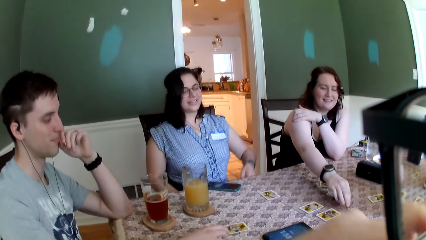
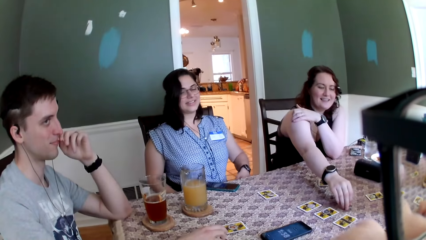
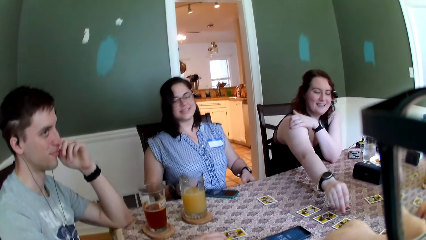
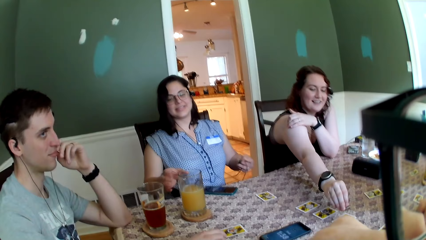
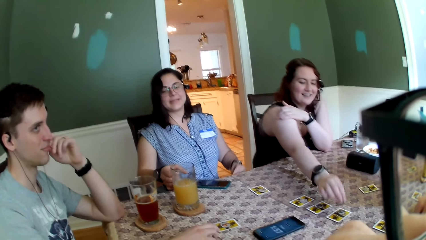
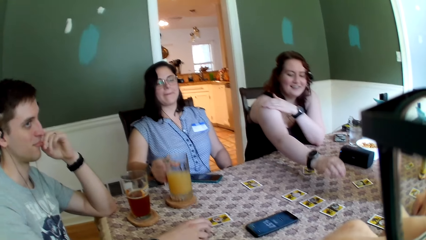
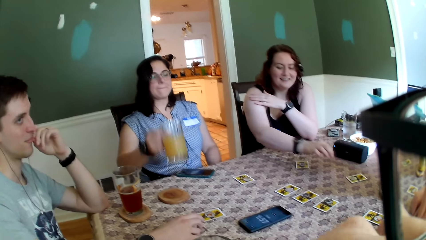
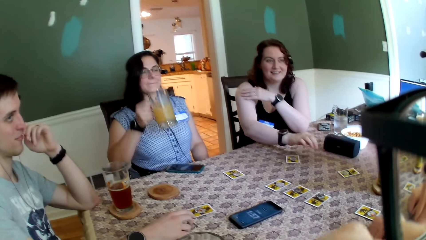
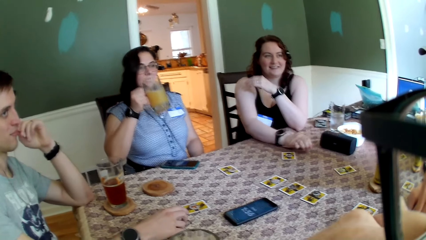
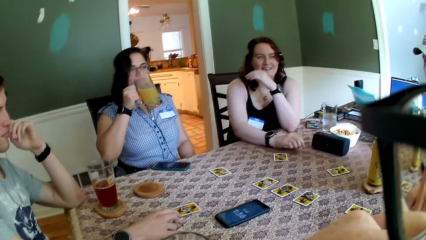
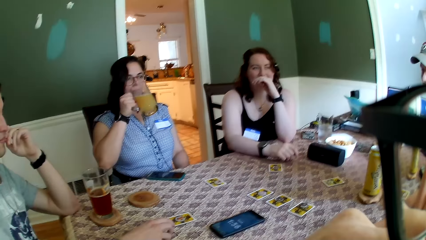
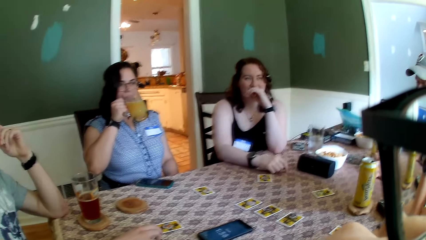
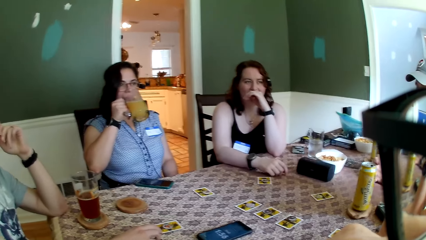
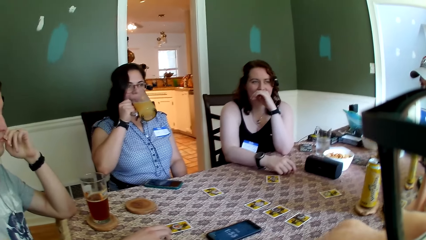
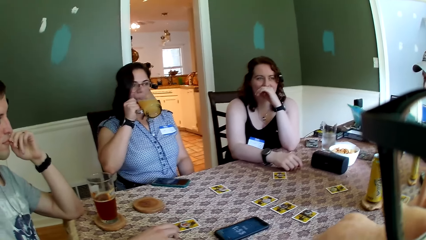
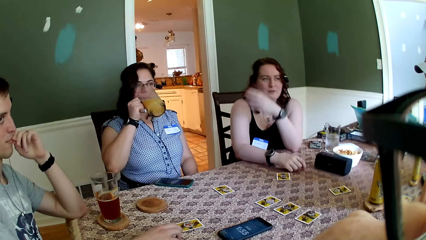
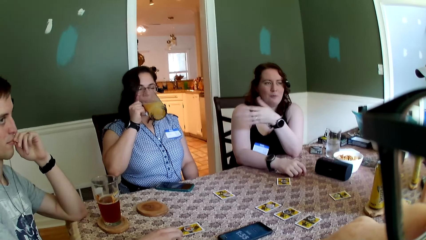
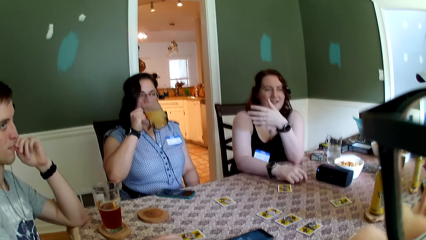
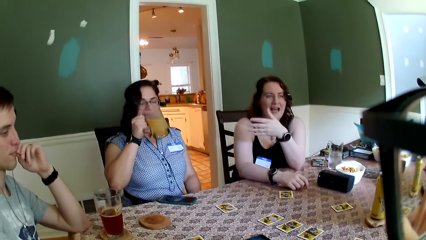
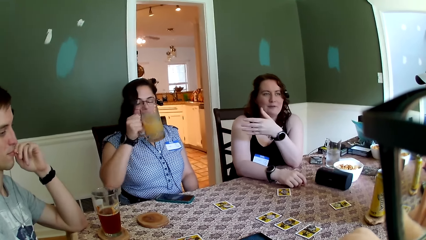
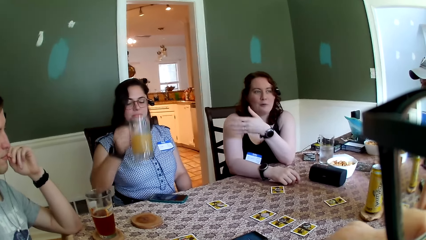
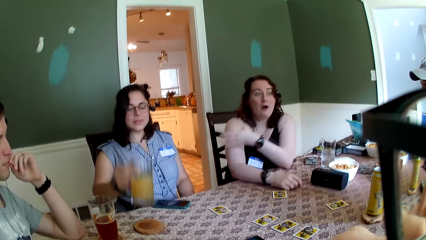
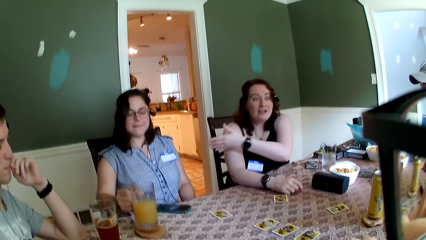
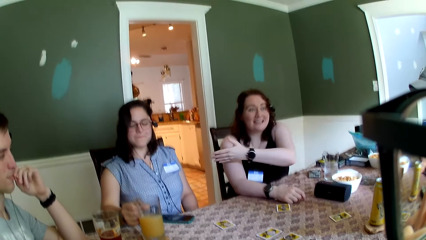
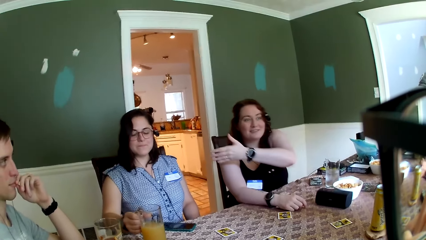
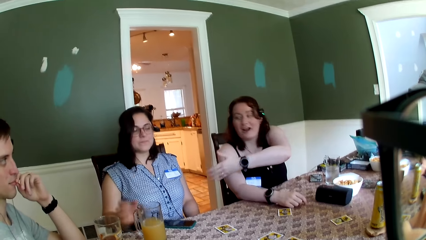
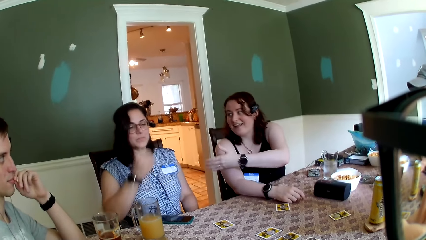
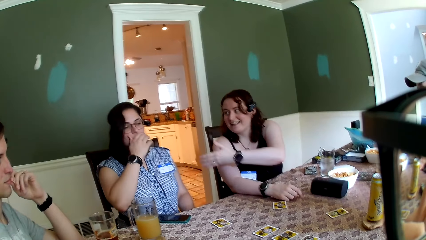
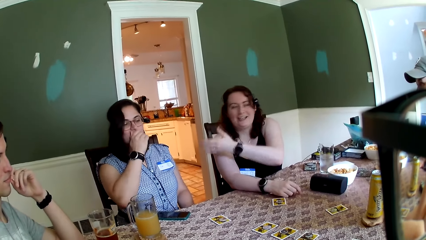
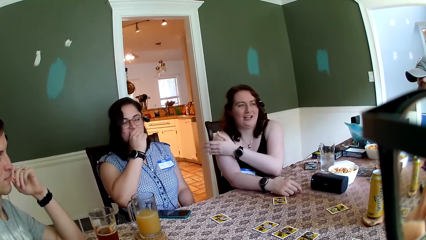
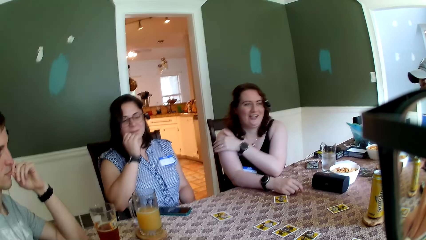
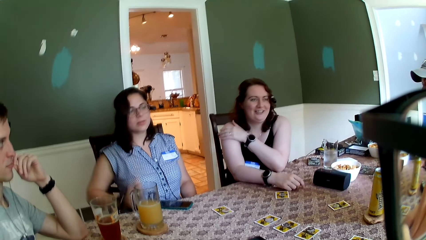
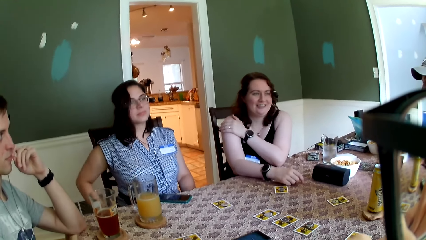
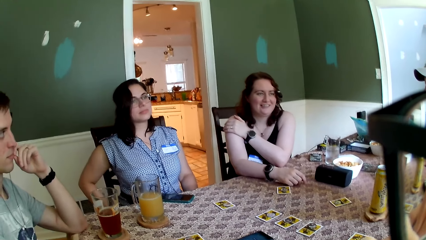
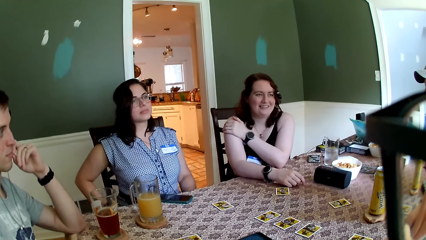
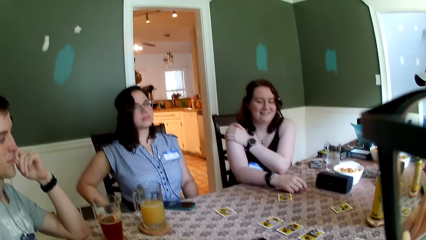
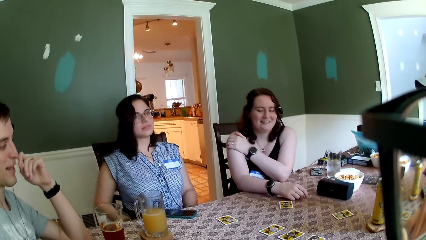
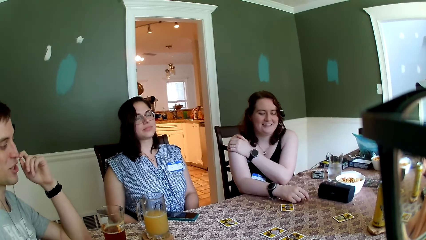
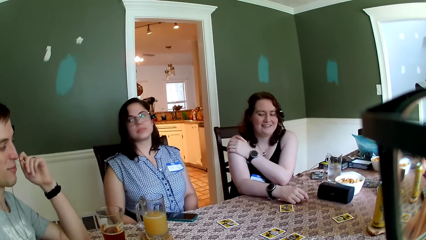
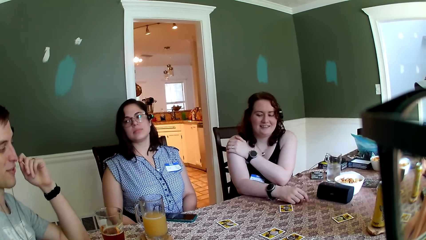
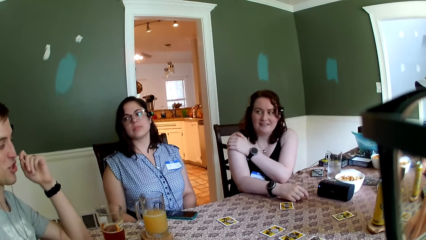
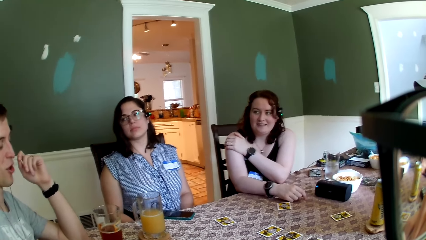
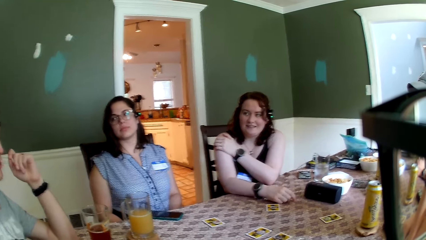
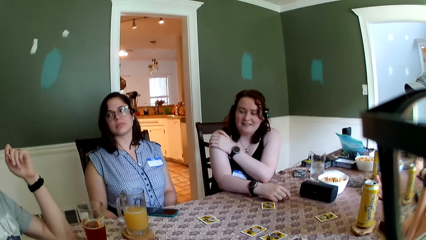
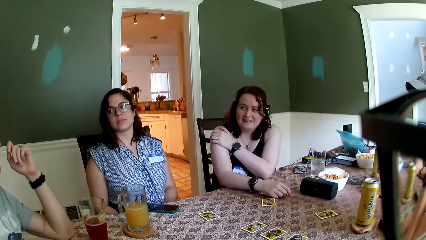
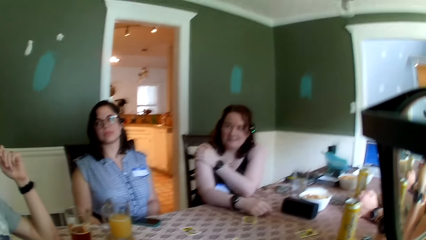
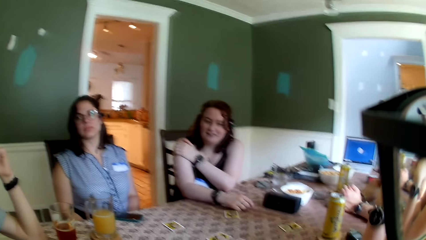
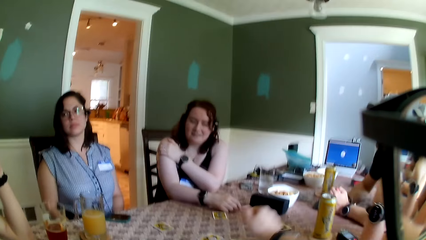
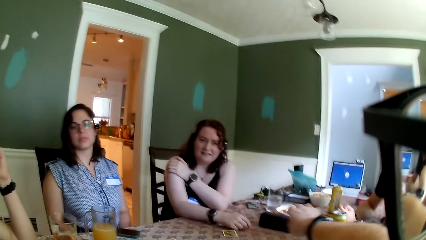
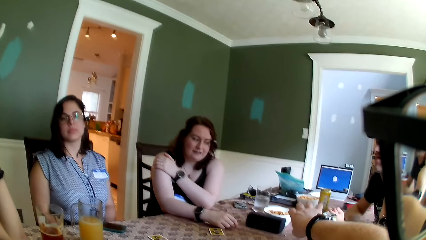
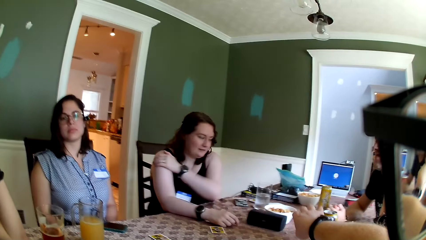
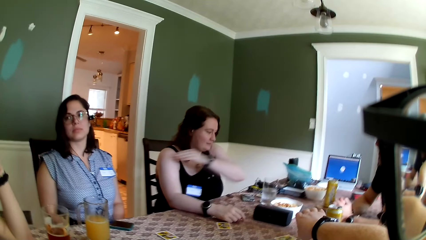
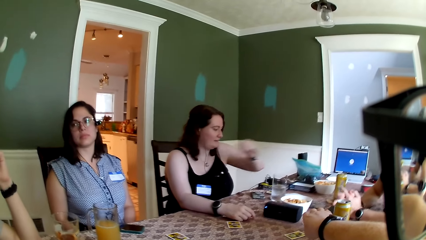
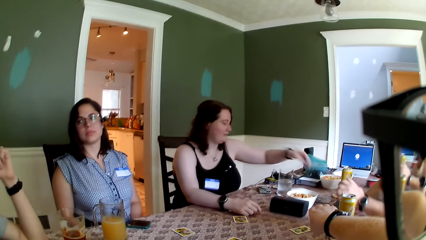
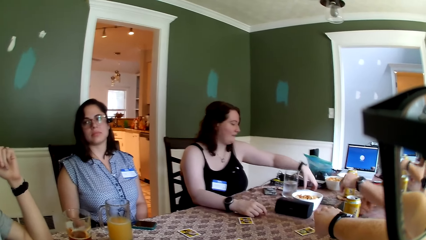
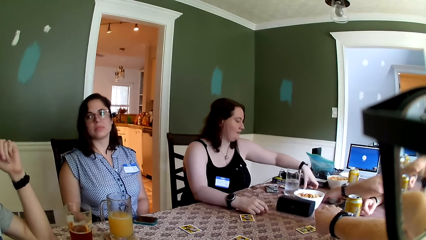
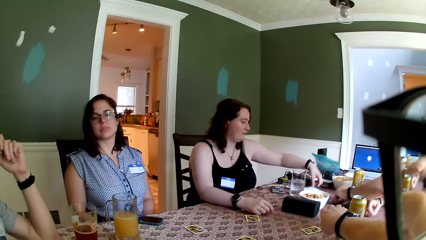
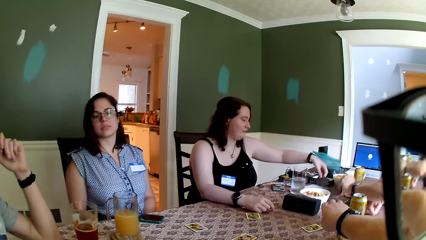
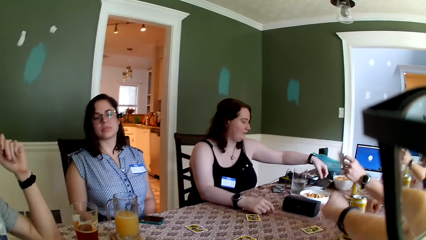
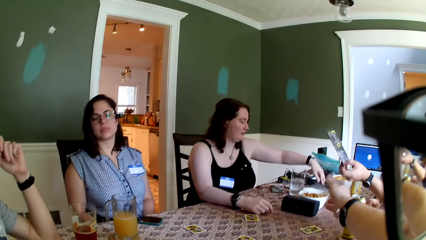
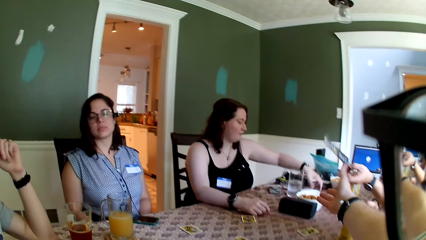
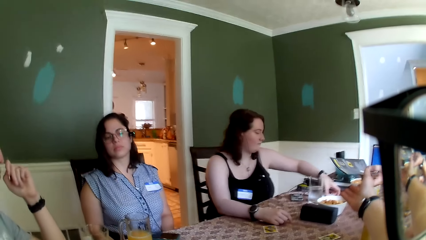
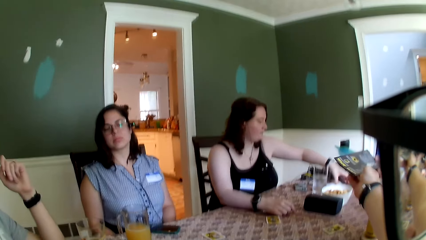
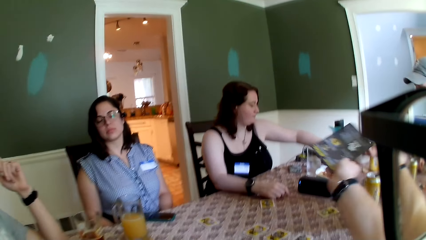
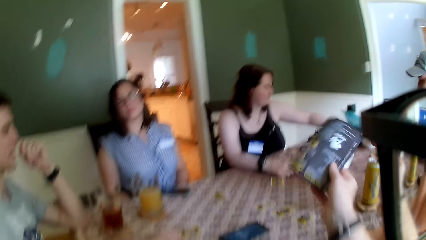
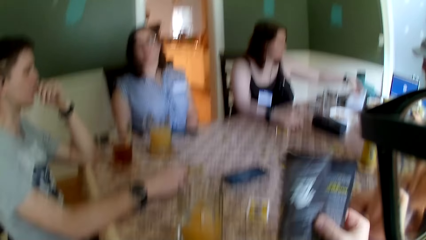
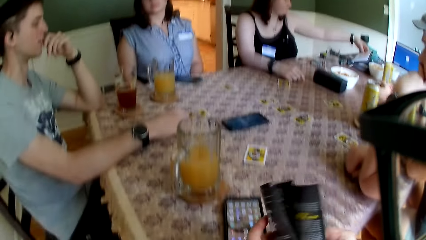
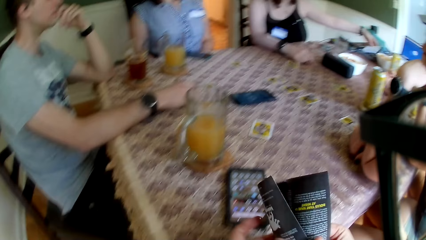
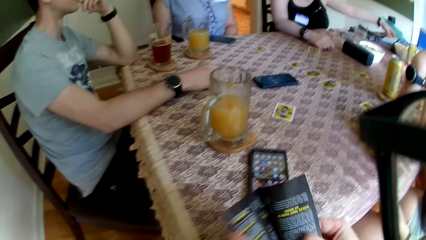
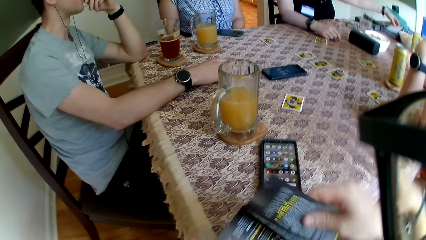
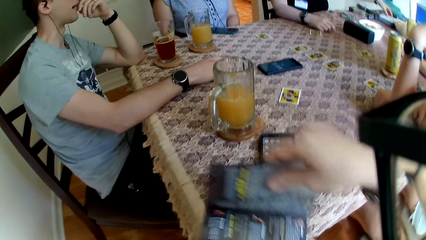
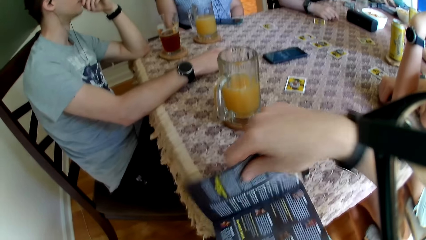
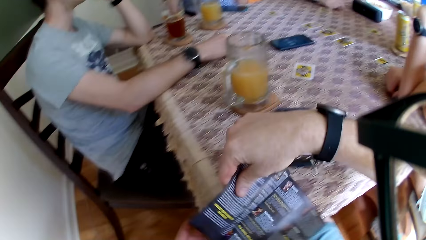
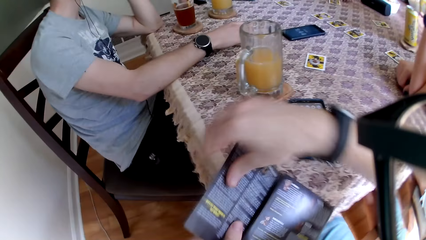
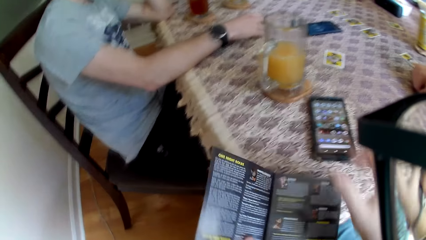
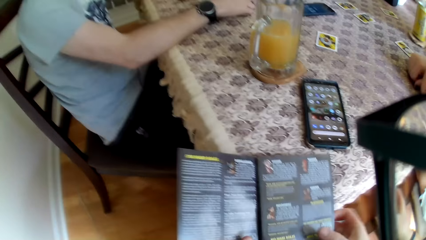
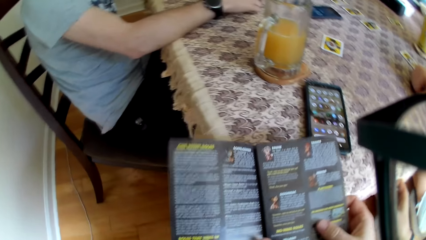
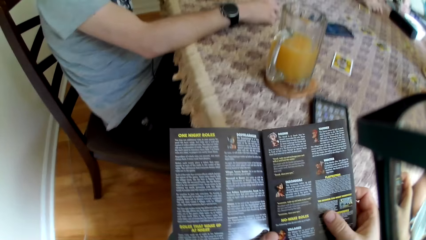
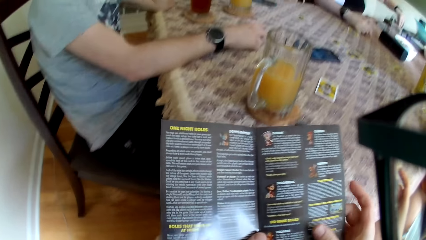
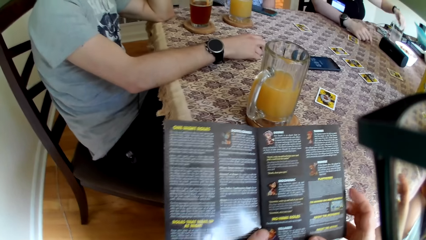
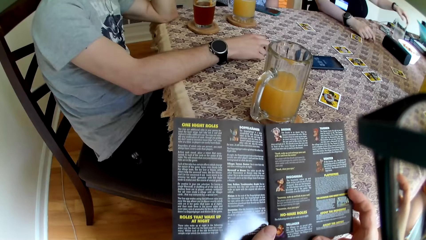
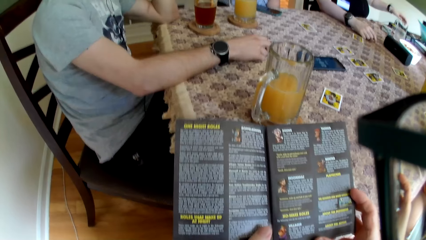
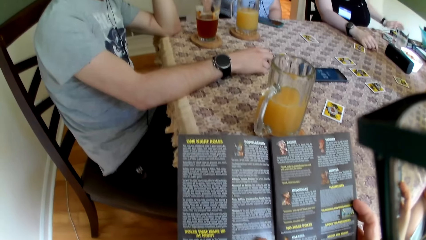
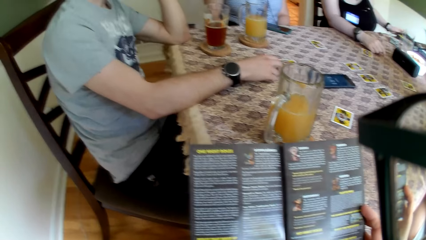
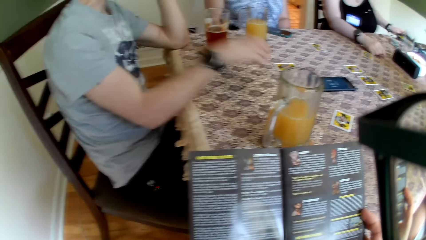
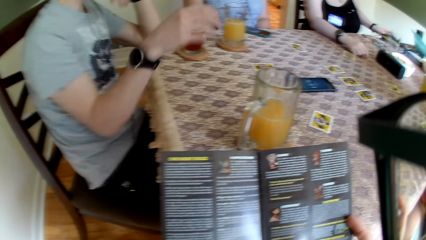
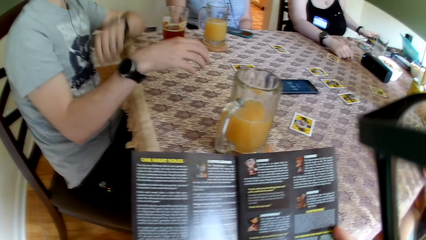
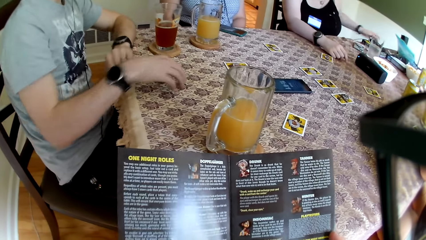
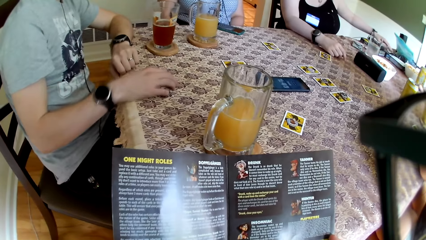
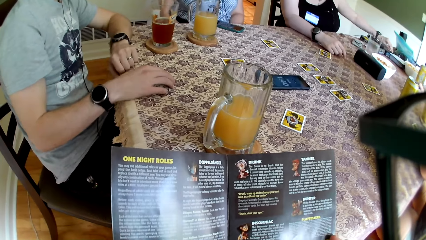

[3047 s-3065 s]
A woman moves the card. Another woman picks up the cup from the table with her right hand, drinks juice from the cup with her right hand, and drops the cup on the table. The first woman points at the other woman with her left hand. The camera wearer talks to a man, the other woman and the first woman. The man converses with the first woman. The camera wearer points at the plate with his right hand. Another man picks up a book from the table with his right hand. The first woman picks up a book with her left hand from the table. The camera wearer collects the book or paper from the other man with his right hand. He reads the paper. He holds the book with both hands.
